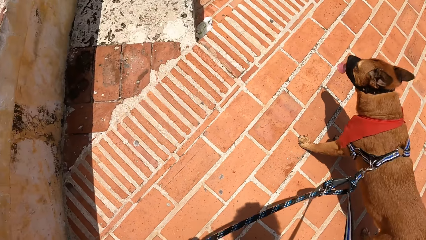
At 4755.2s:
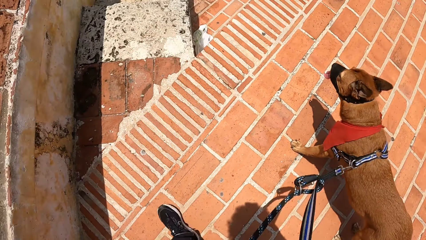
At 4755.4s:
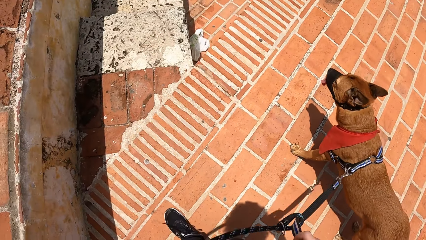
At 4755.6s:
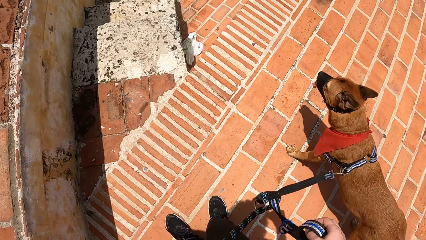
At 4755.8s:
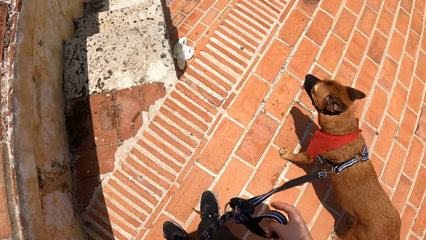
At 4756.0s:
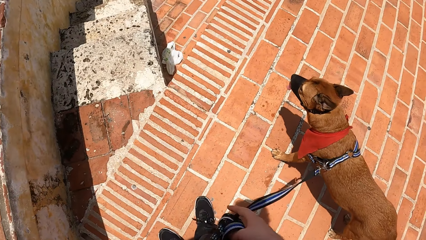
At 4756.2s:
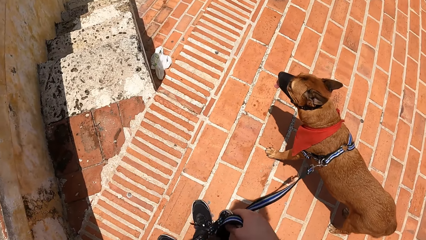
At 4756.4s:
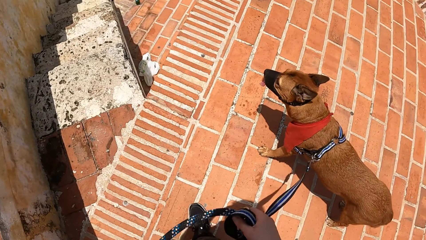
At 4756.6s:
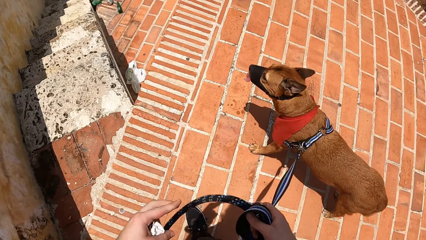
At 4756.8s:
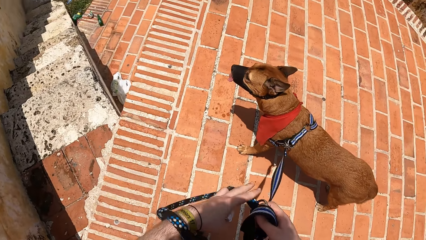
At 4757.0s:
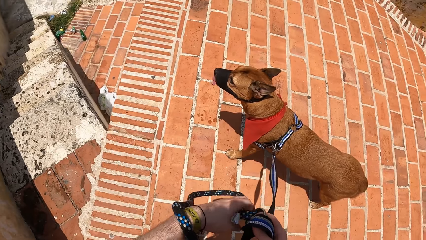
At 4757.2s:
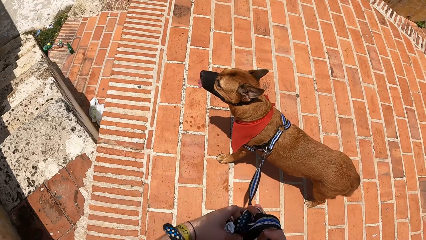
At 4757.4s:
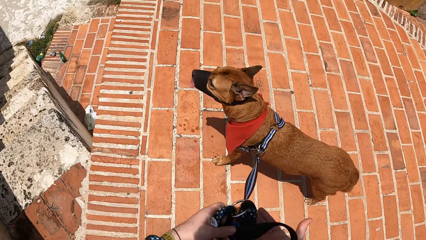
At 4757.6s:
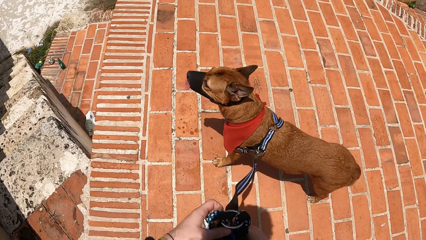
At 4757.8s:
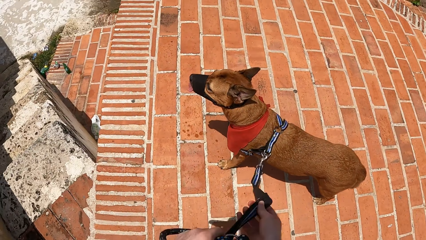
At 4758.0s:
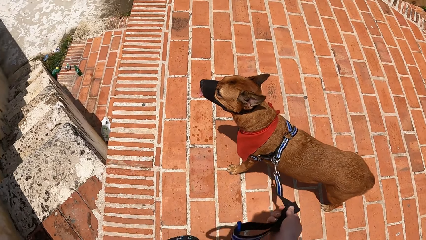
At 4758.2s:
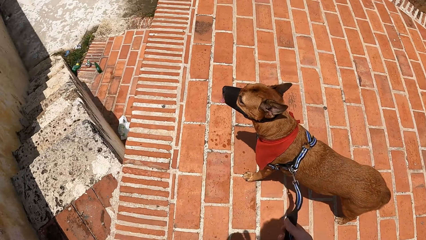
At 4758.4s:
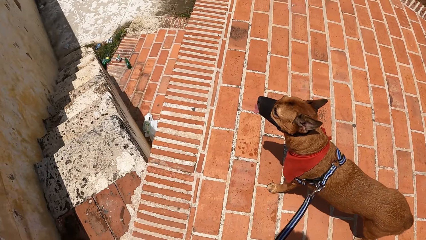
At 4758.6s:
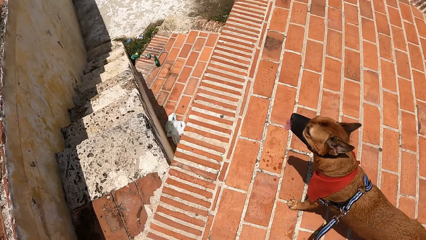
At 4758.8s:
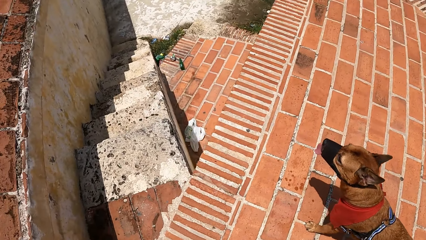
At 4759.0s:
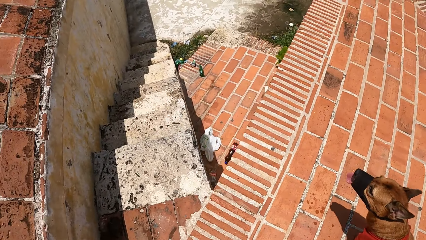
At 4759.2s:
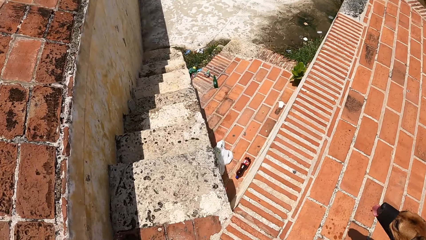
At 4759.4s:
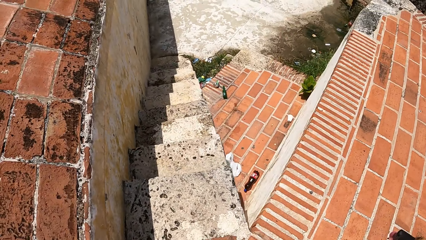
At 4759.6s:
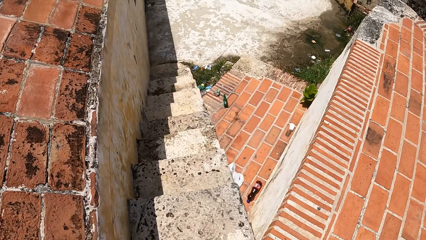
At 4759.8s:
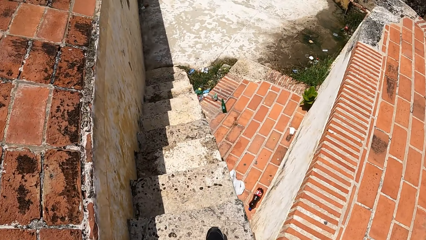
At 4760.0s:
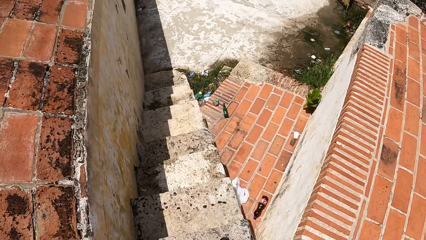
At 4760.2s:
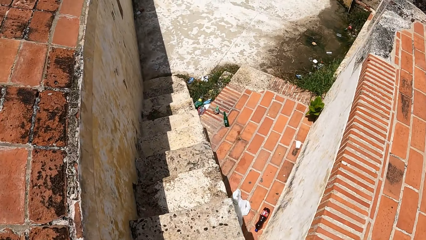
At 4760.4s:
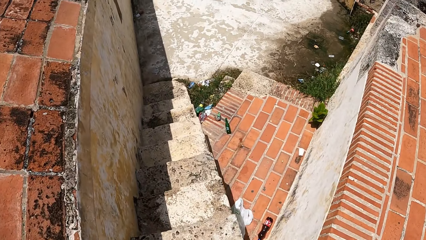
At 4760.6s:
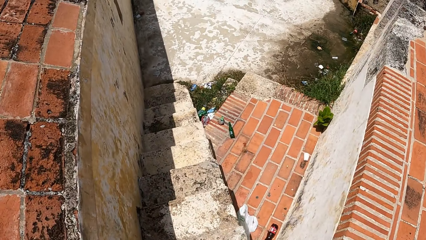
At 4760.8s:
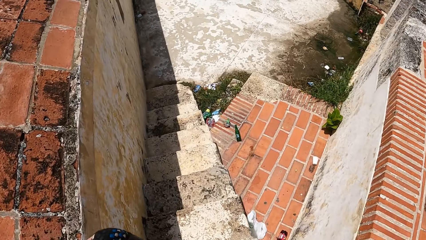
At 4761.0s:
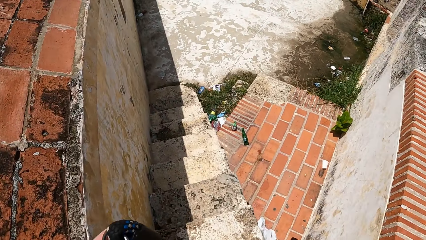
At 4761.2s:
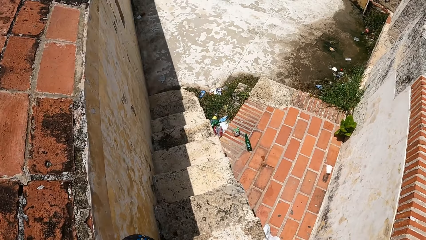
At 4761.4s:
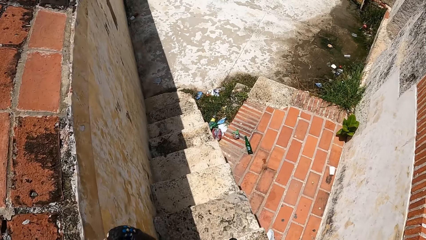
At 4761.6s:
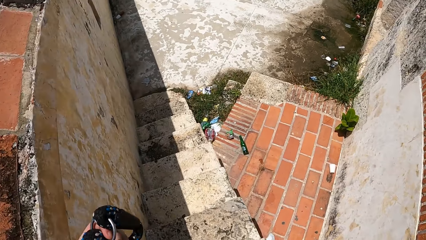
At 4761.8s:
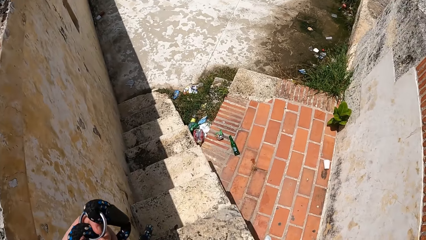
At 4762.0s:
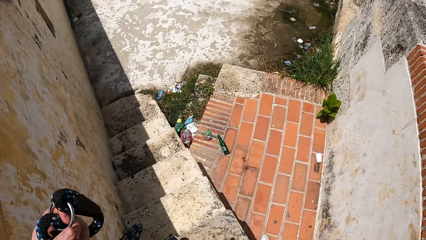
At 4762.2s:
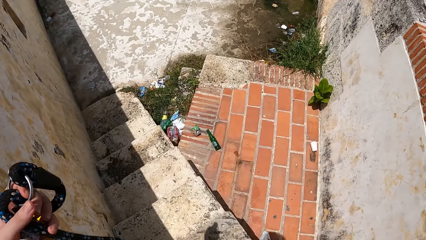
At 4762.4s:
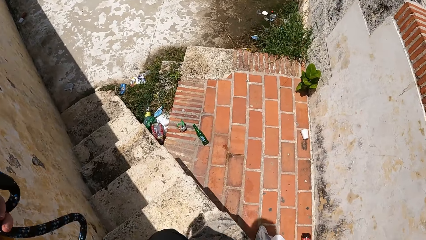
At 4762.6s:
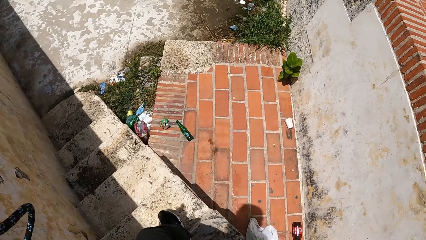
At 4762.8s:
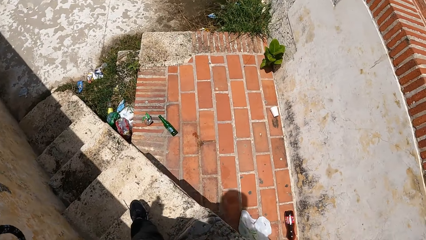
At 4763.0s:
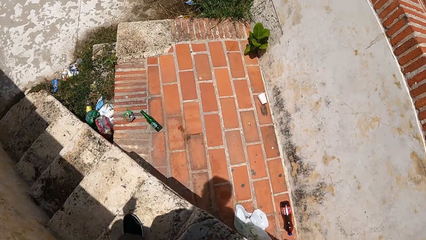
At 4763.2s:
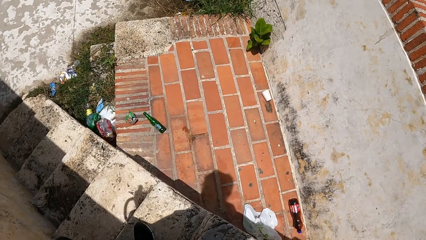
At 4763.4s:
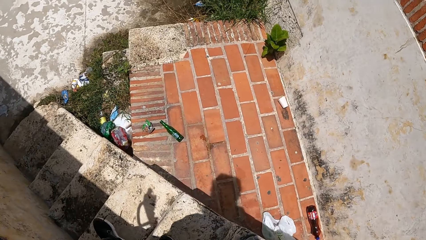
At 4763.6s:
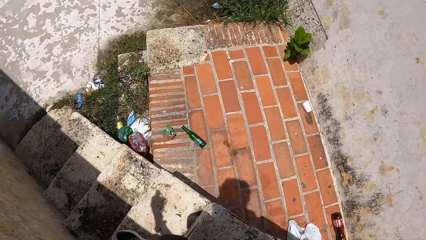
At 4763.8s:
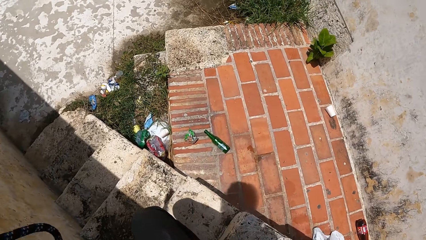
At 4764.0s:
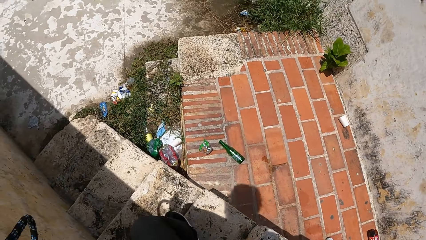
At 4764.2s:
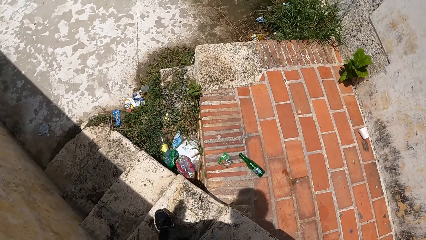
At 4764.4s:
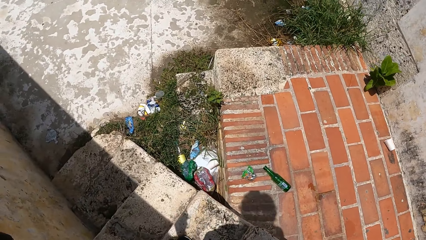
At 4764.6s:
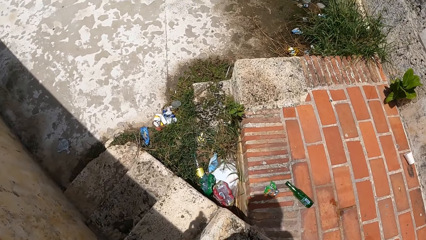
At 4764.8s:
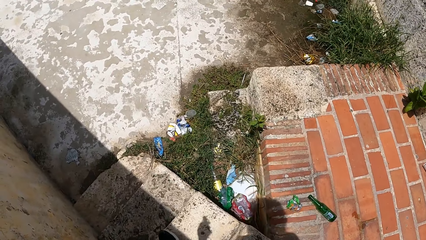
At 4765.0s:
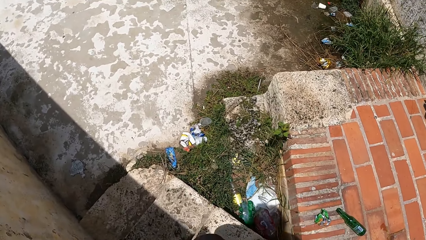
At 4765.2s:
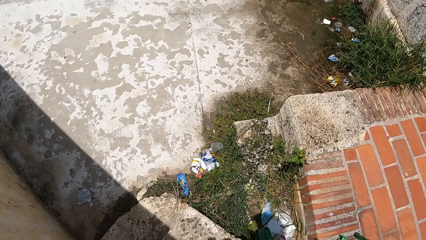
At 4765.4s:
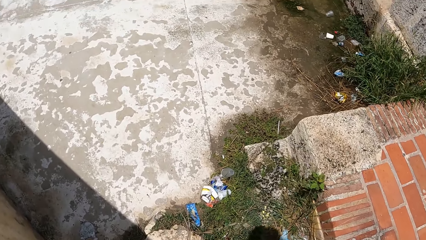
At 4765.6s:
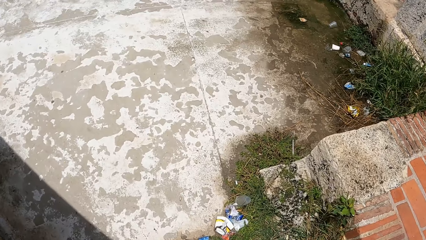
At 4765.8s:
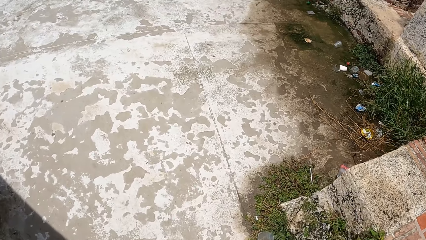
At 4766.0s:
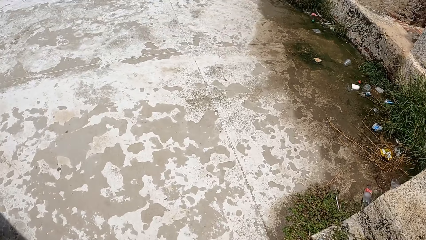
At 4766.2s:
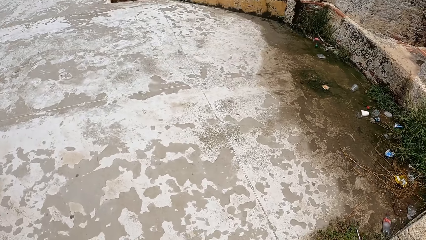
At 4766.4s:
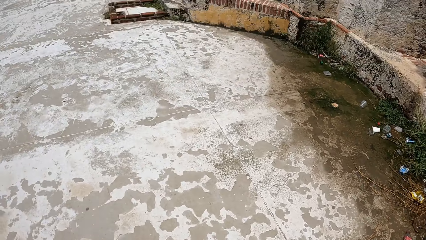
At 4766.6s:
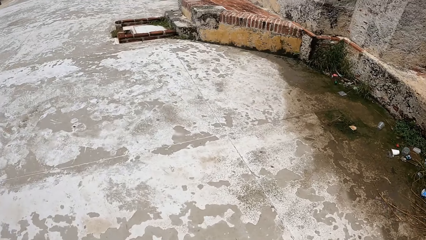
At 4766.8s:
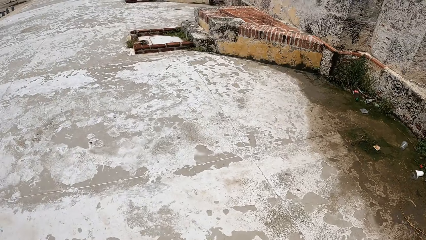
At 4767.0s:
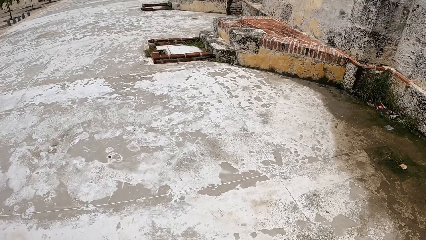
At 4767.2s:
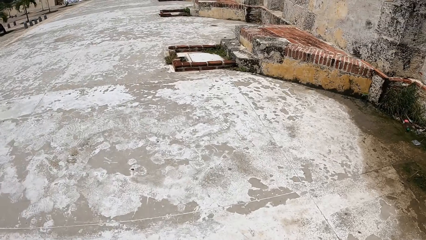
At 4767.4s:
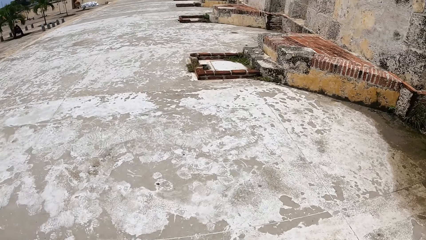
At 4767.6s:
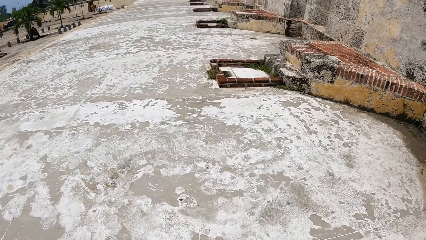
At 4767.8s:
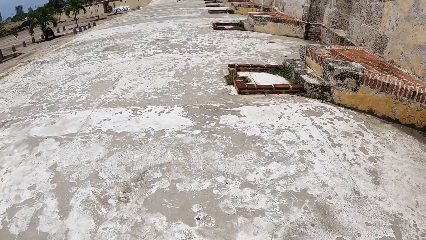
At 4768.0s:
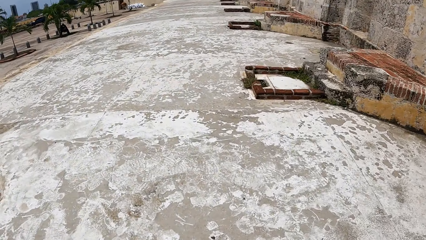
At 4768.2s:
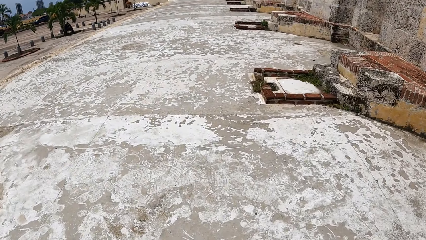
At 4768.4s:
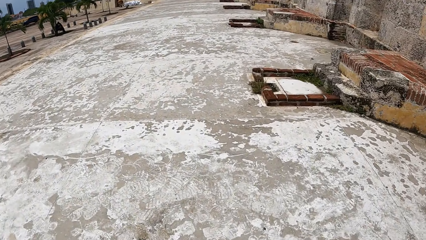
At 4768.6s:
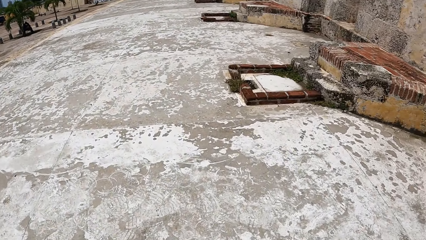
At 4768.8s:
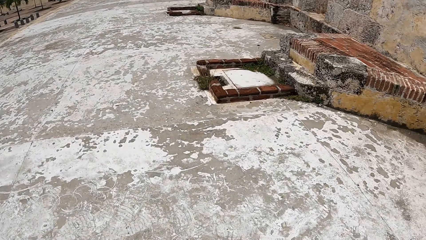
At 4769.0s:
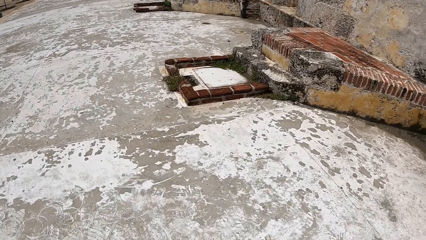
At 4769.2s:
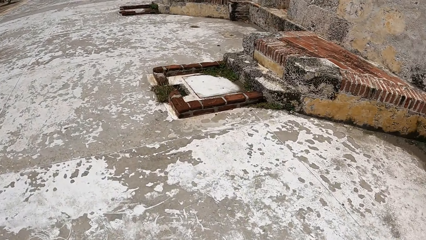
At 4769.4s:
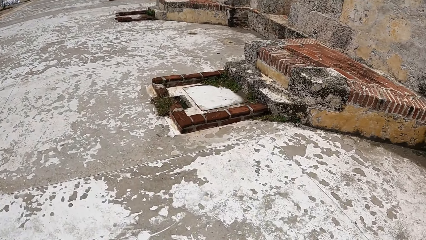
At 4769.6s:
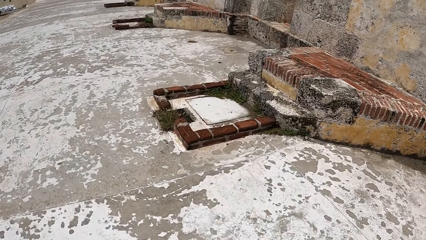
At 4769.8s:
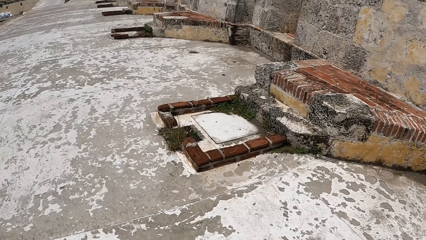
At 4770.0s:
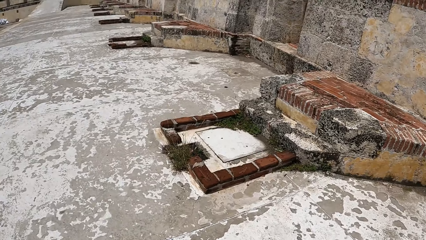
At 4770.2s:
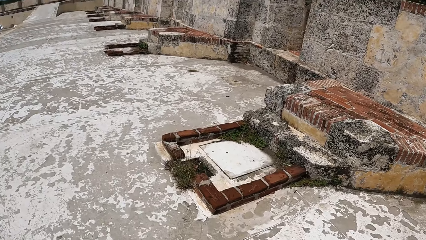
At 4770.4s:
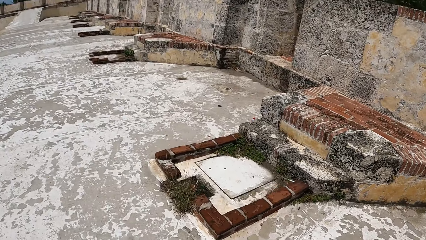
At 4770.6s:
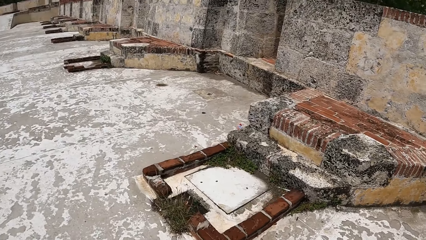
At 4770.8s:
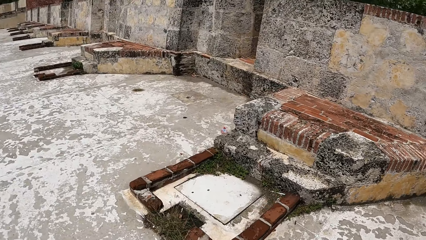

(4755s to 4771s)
The camera wearer looks around. They hold the leash. They walk outside with a dog leashed. They walk down the stairs with the dog leashed. They walk outside with the dog leashed.
